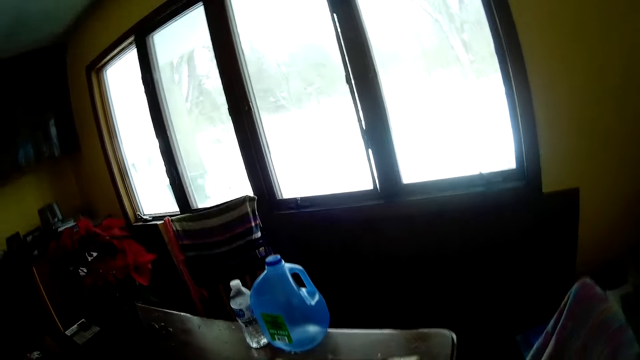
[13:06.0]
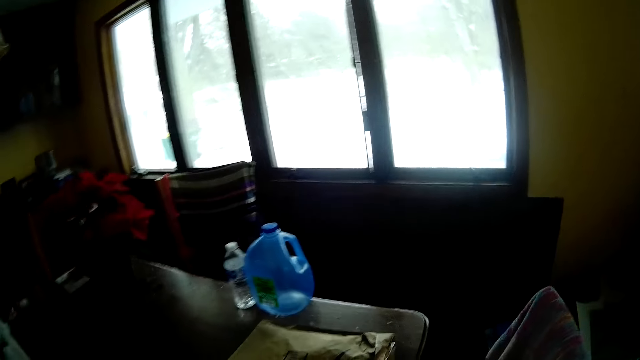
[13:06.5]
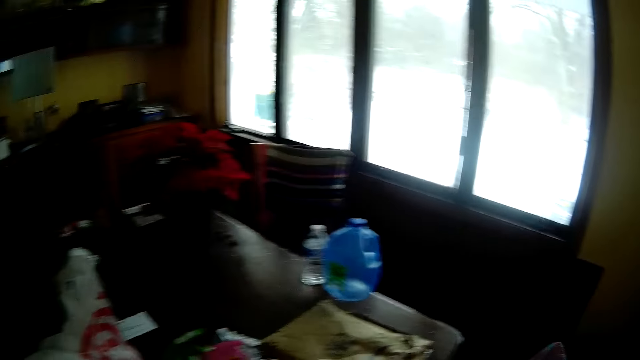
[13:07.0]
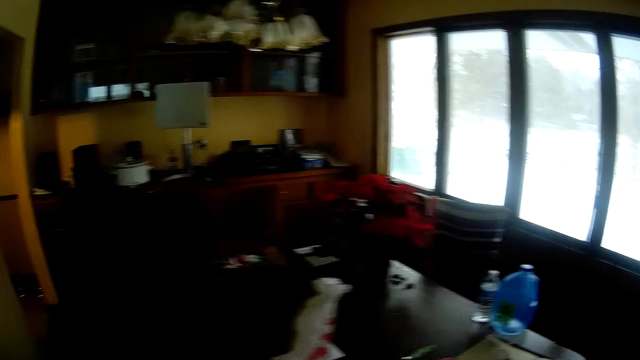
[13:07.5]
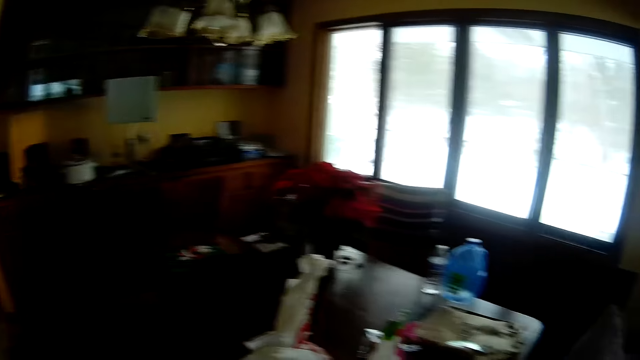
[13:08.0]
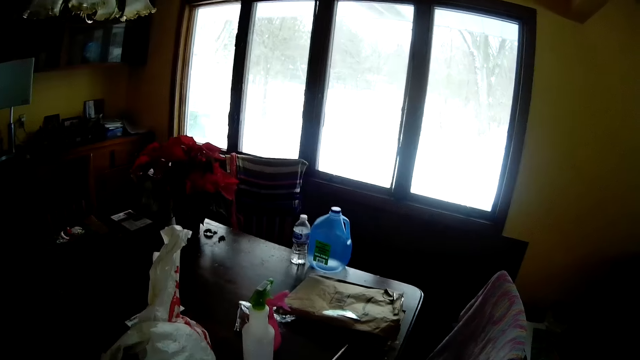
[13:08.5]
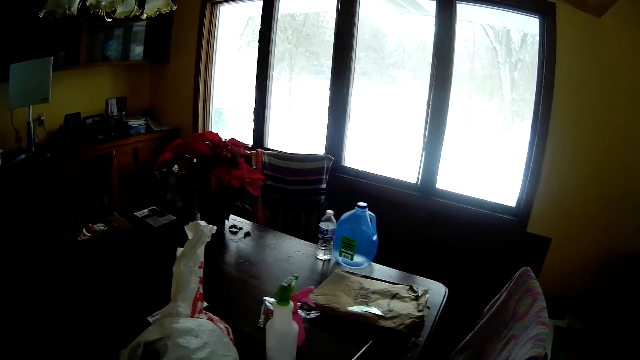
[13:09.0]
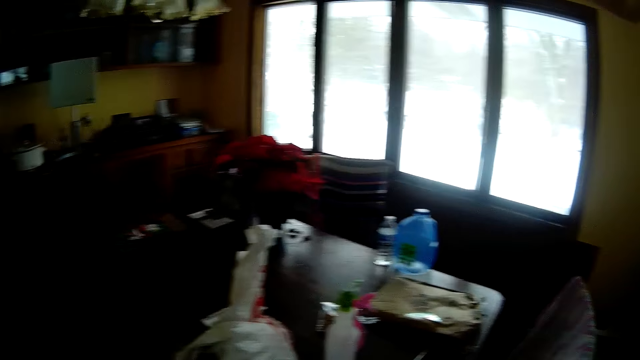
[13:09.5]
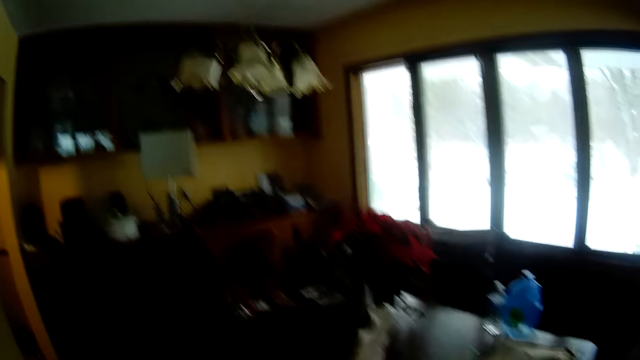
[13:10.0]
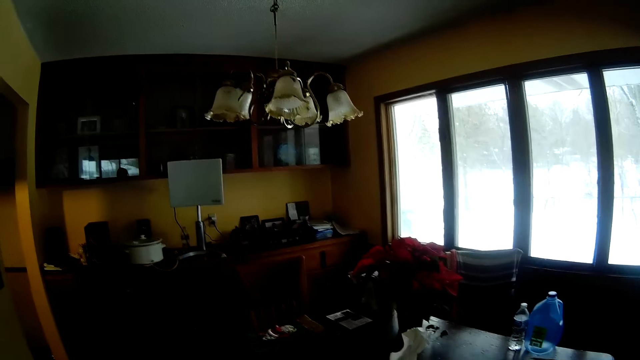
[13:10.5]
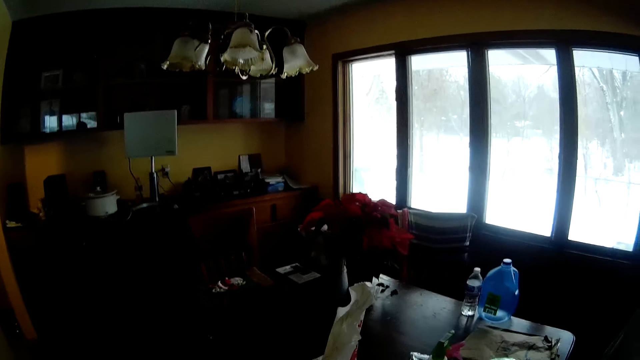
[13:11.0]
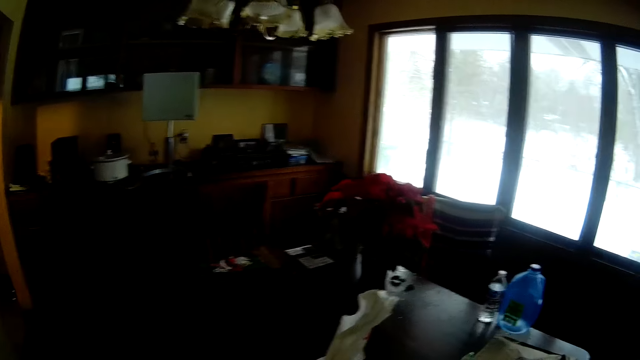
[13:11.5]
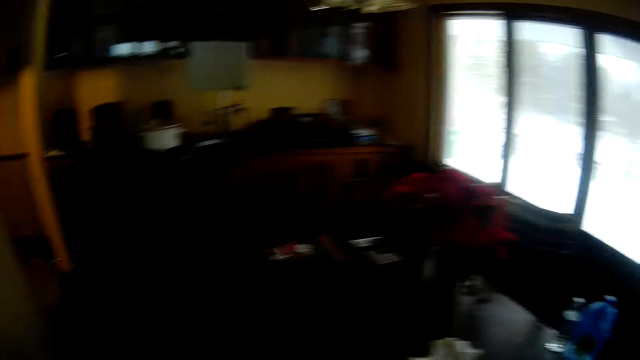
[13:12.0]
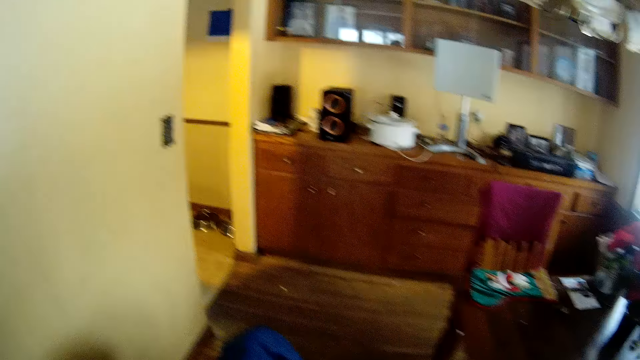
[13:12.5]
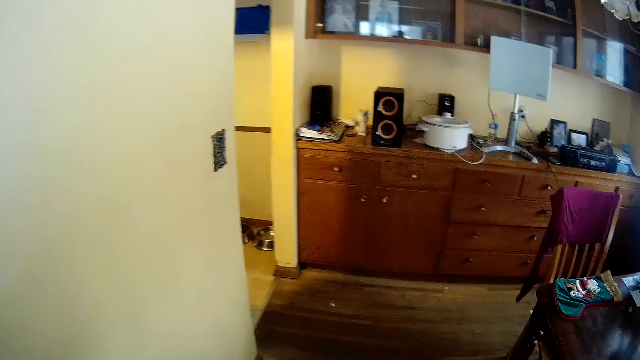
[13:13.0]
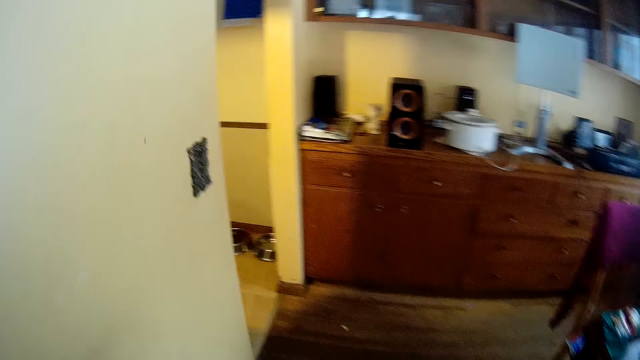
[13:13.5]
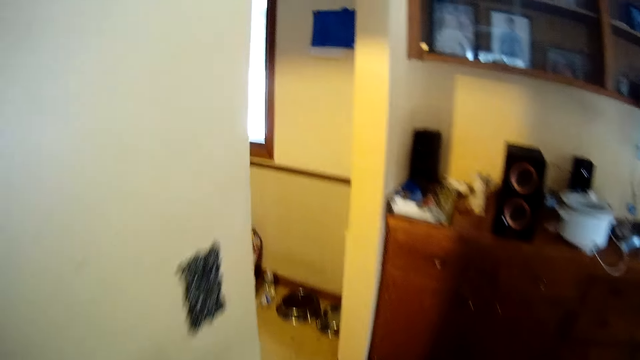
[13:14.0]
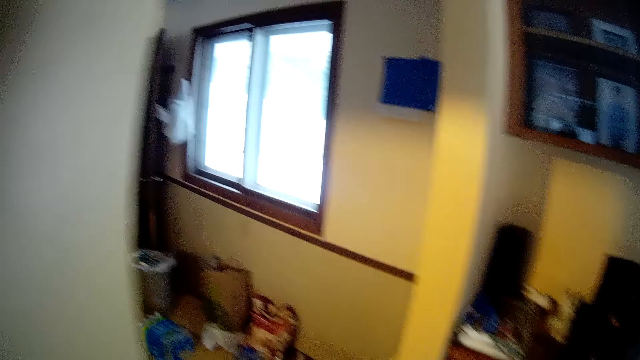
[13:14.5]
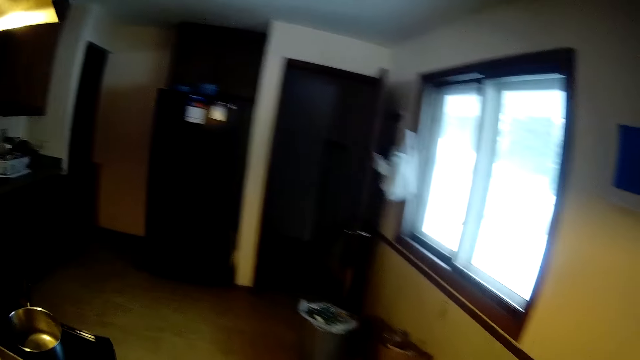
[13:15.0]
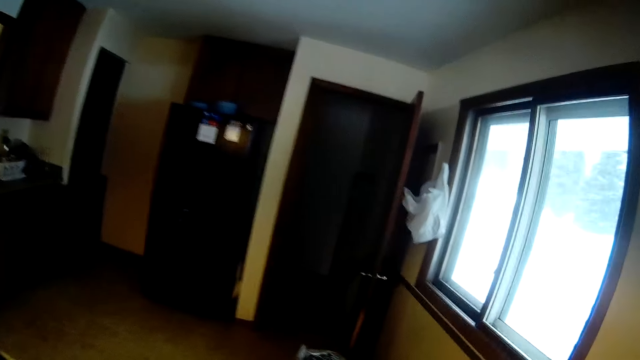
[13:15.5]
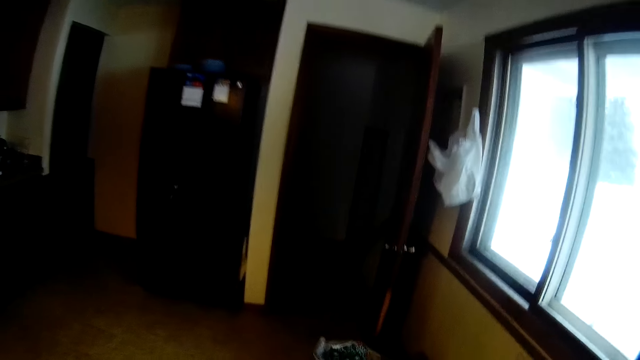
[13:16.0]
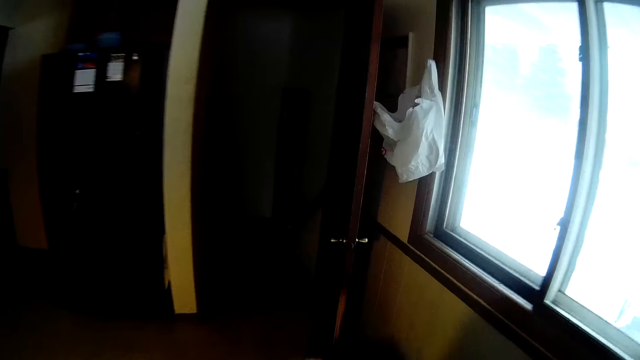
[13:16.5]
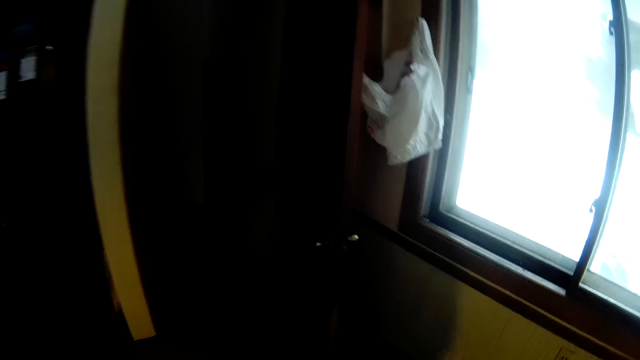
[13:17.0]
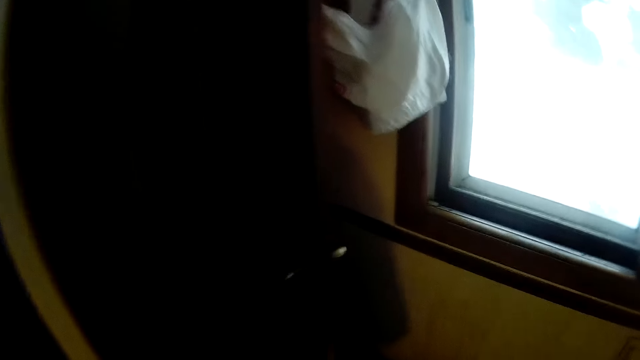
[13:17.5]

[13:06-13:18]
The camera wearer walks towards the kitchen. They look at the room. They walk towards the kitchen.

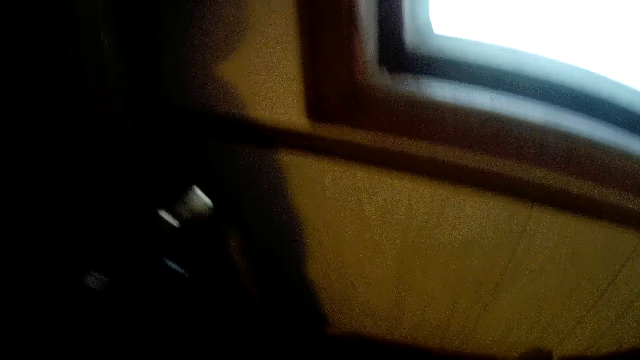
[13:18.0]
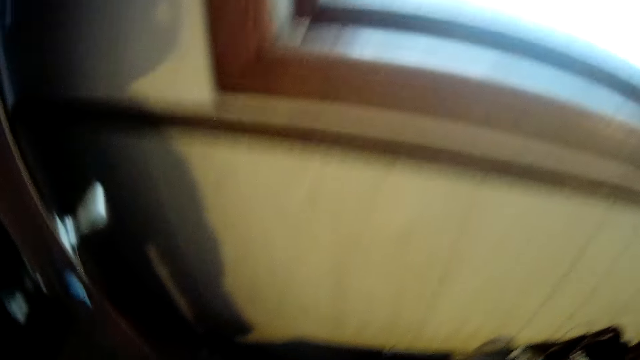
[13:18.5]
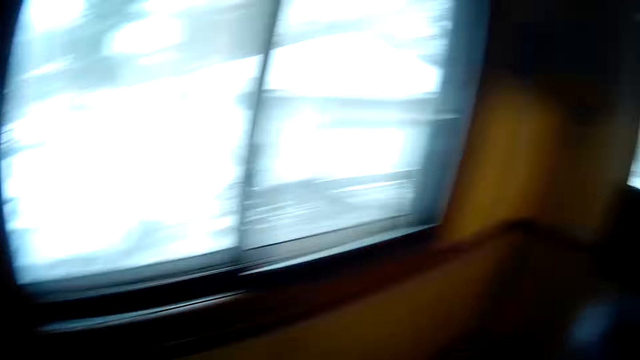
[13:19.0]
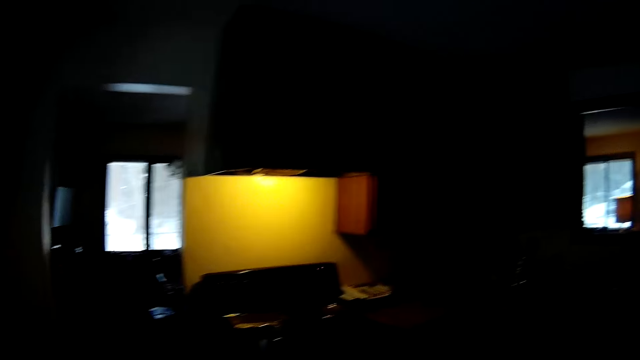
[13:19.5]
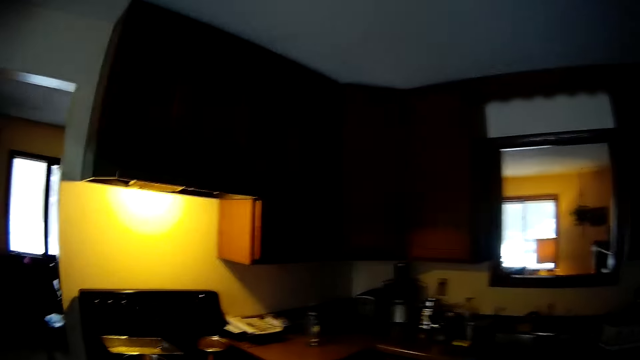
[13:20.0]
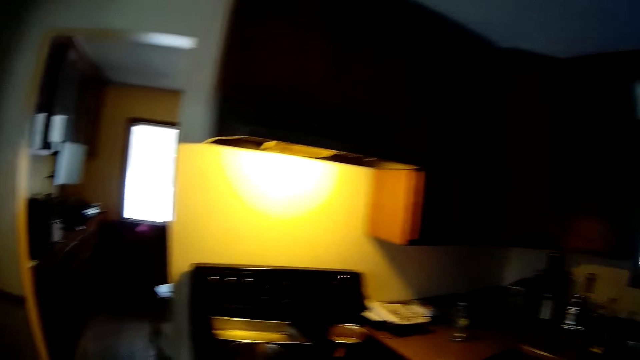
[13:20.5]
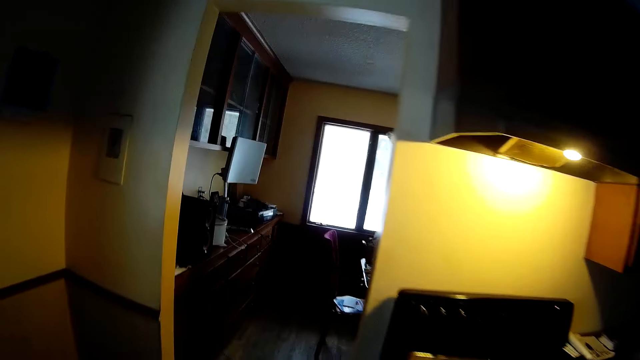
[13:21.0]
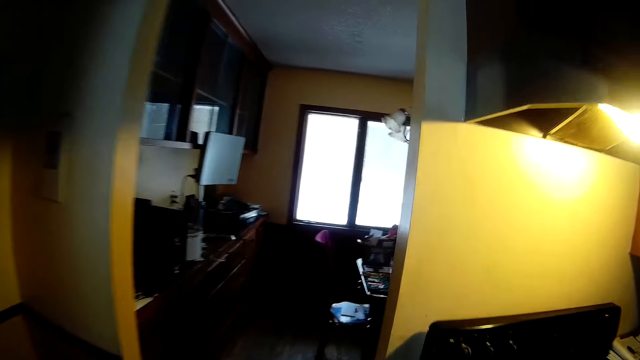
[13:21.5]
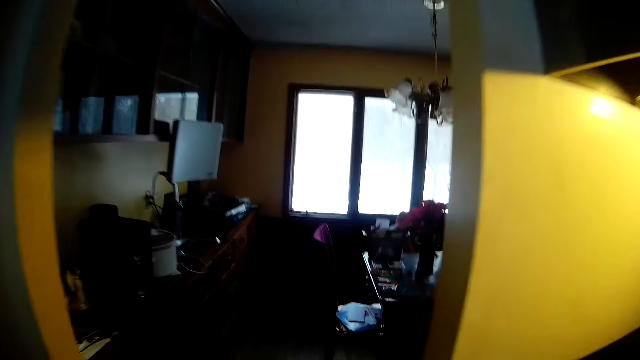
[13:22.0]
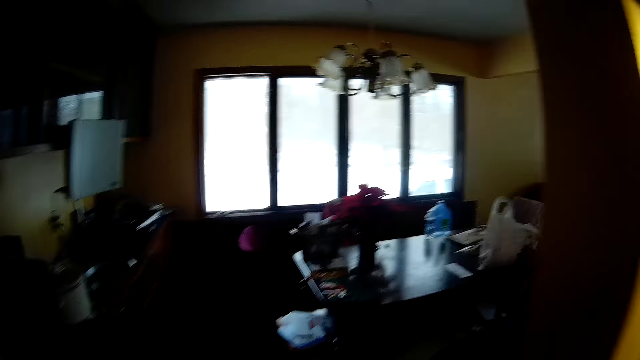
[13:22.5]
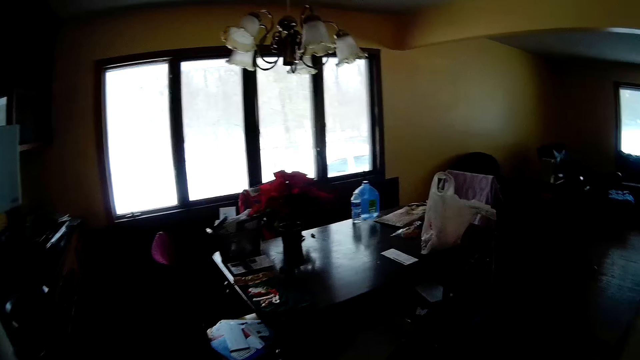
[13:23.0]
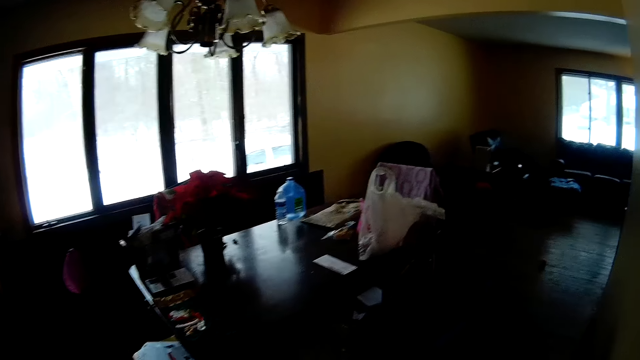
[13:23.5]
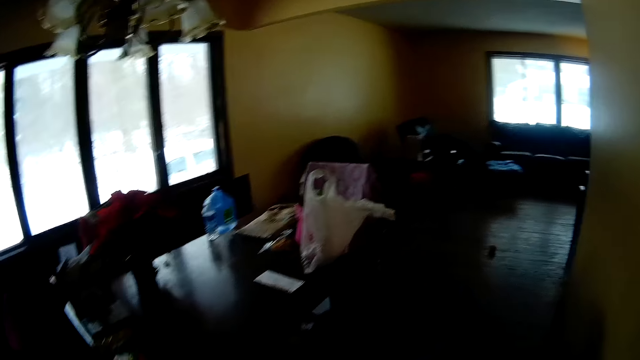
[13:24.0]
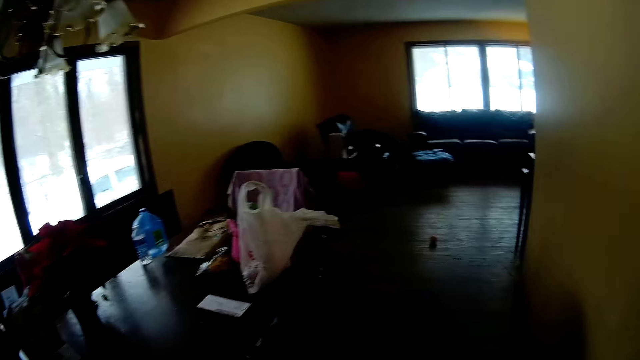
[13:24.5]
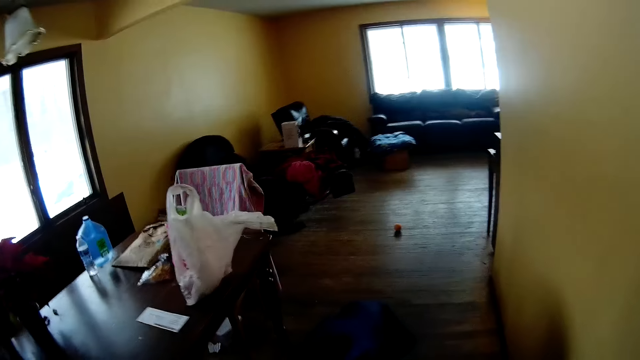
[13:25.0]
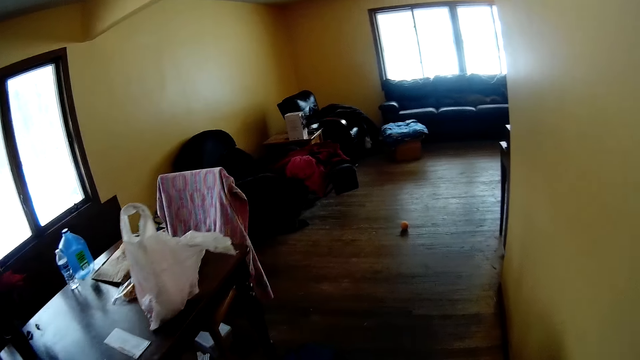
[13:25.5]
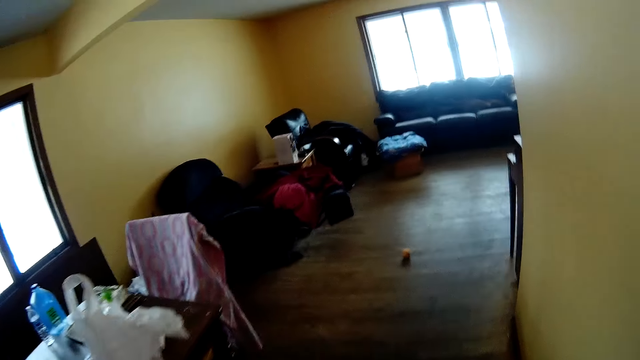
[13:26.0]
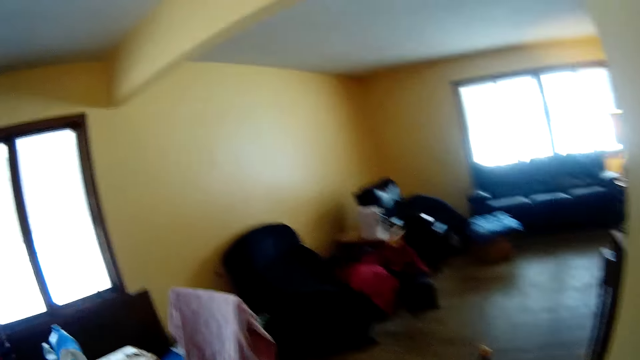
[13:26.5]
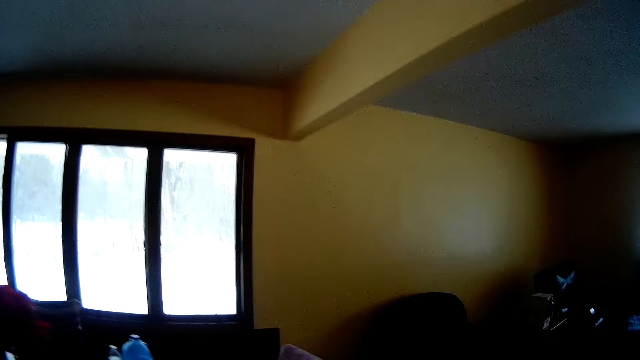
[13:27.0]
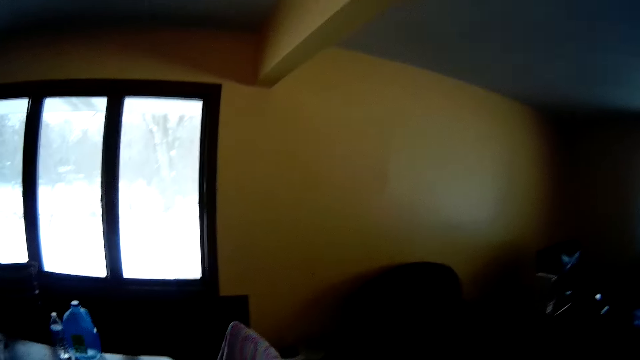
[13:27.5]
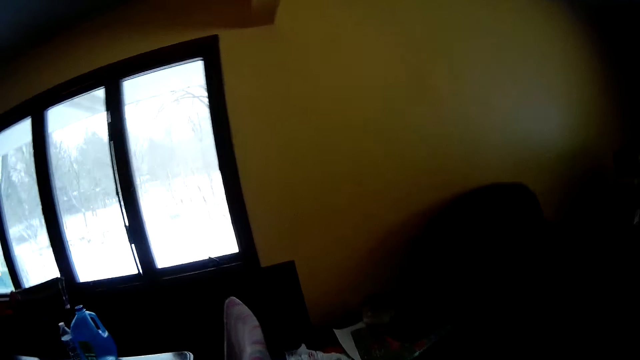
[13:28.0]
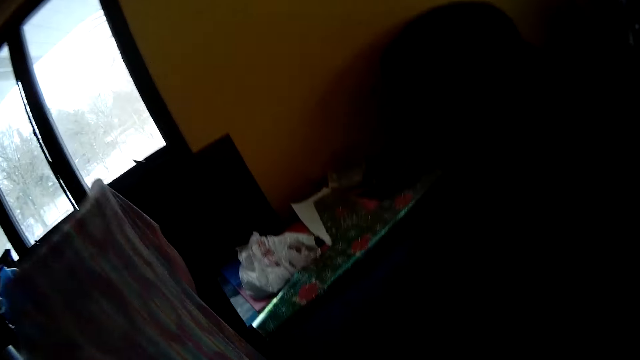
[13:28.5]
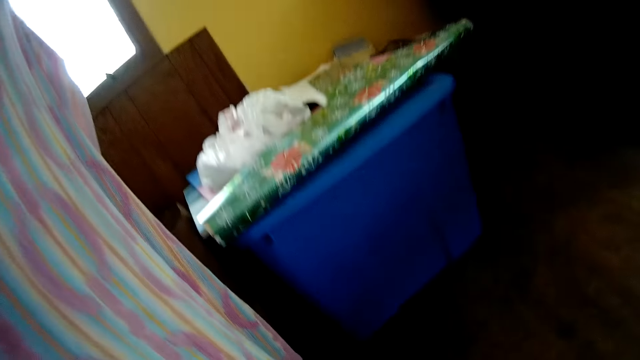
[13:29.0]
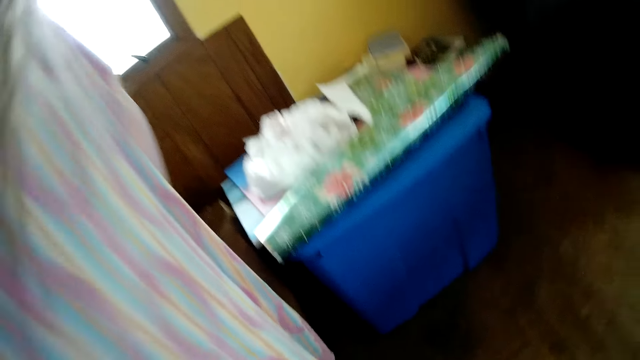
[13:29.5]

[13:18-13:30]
The camera wearer walks towards the sitting room. They walk away from the kitchen.
